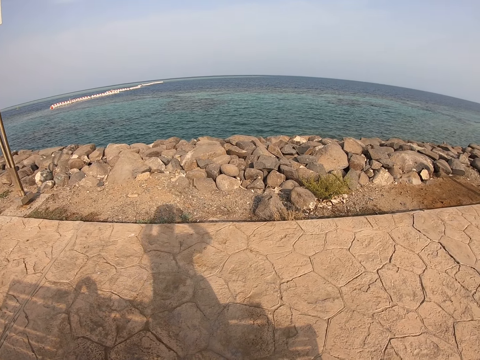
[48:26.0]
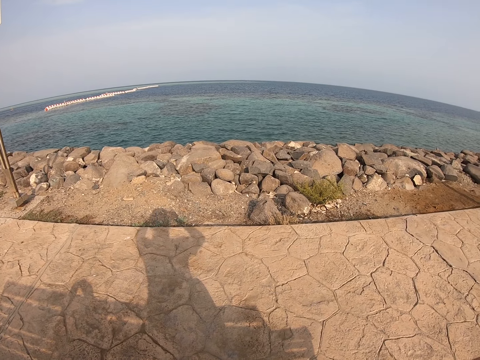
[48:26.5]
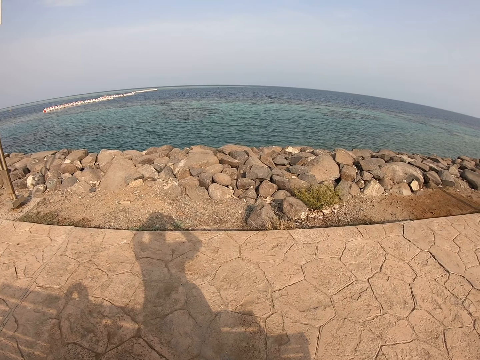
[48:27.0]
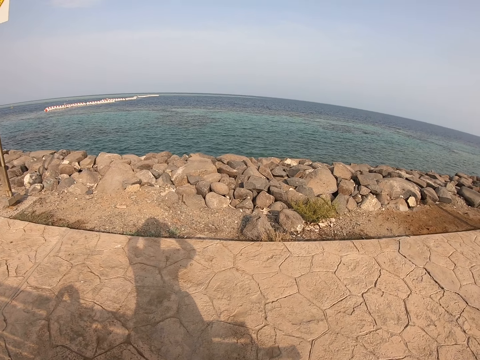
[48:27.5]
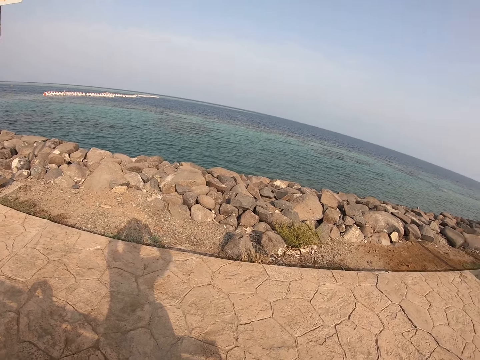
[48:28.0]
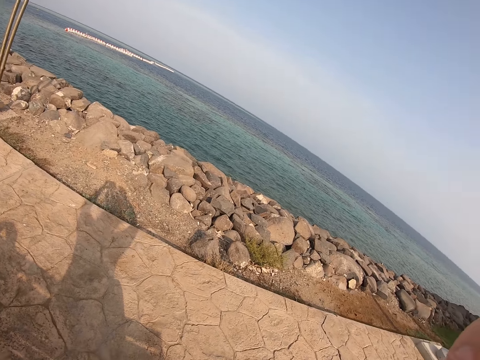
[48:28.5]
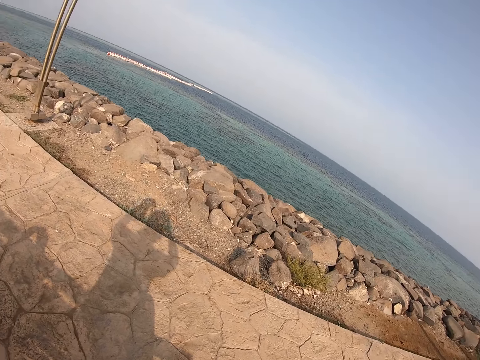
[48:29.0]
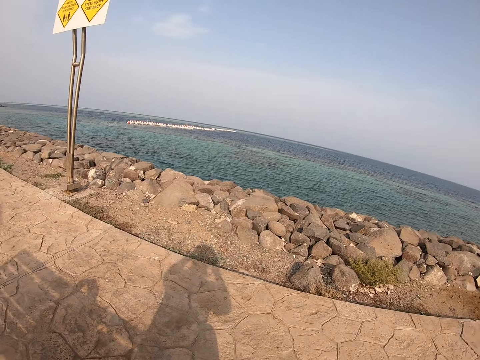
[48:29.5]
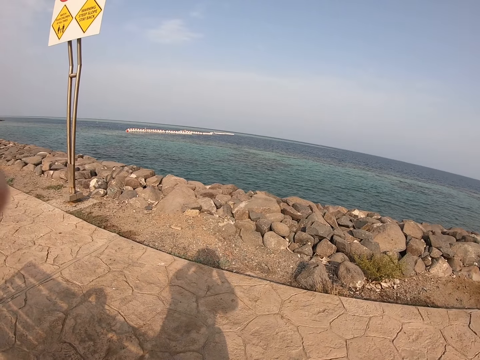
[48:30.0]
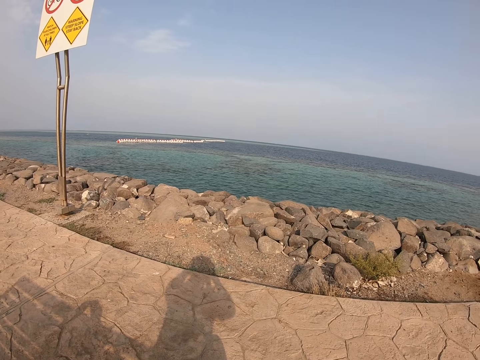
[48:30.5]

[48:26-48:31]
The camera wearer aligns a camera.

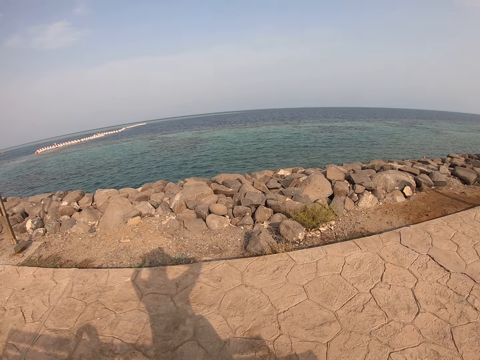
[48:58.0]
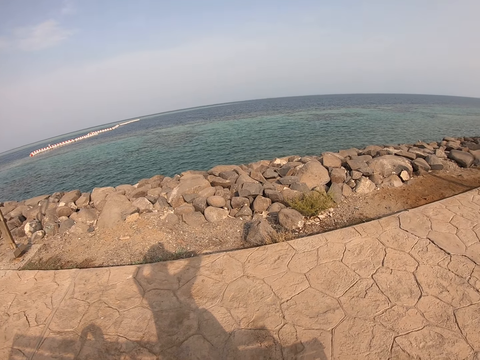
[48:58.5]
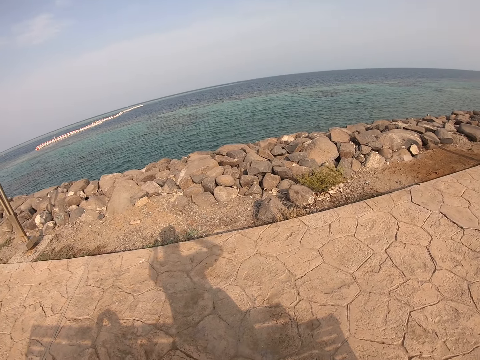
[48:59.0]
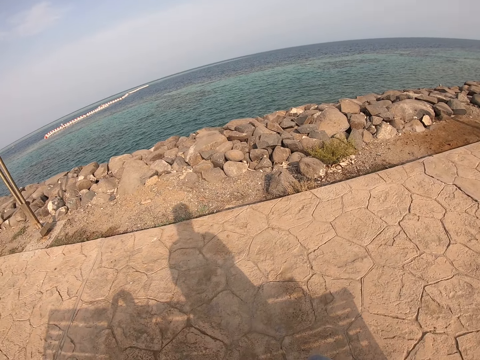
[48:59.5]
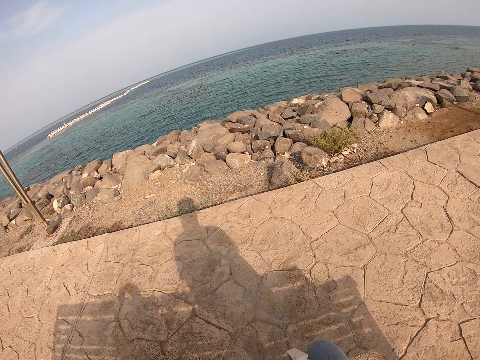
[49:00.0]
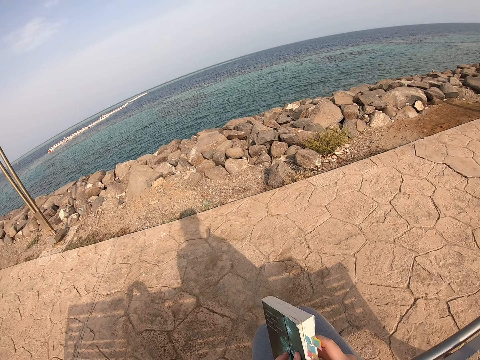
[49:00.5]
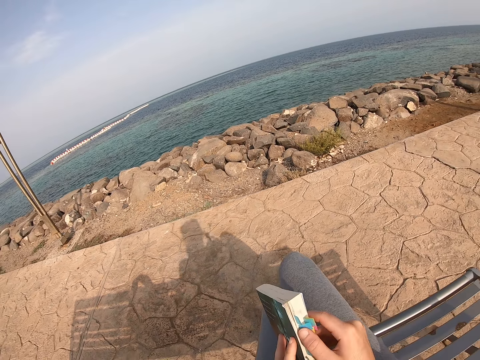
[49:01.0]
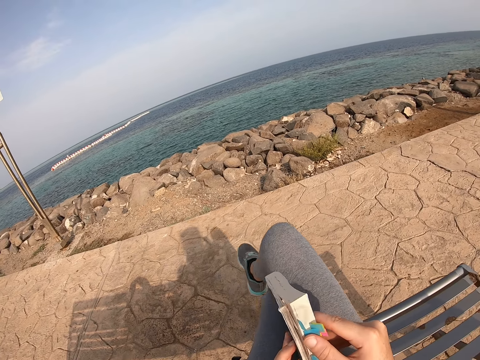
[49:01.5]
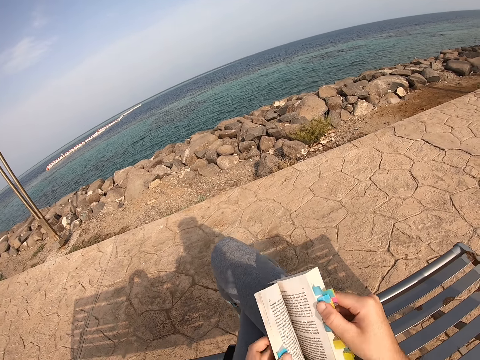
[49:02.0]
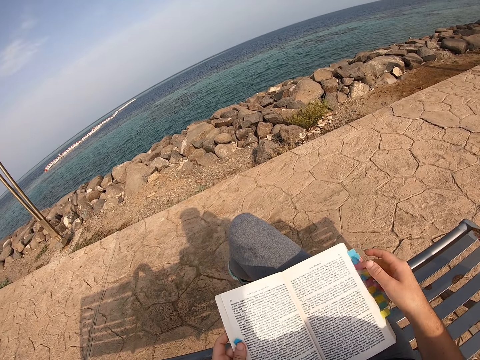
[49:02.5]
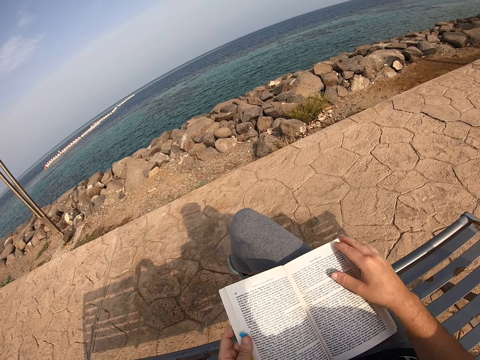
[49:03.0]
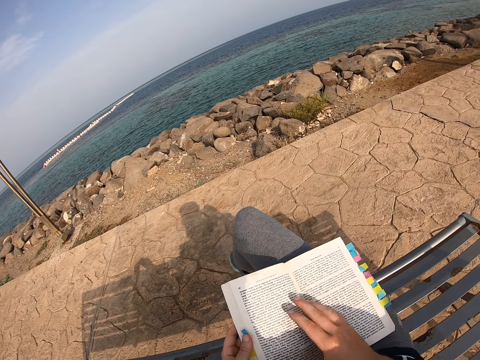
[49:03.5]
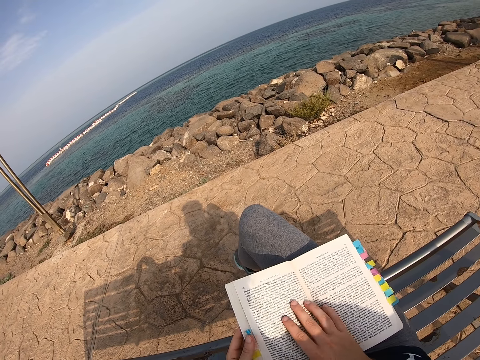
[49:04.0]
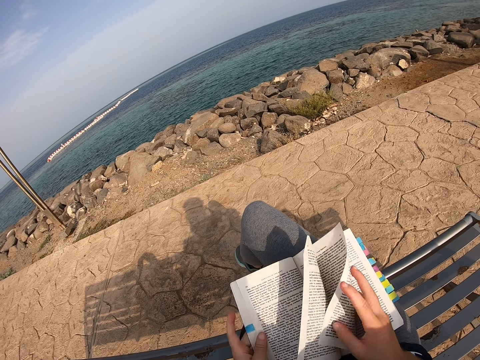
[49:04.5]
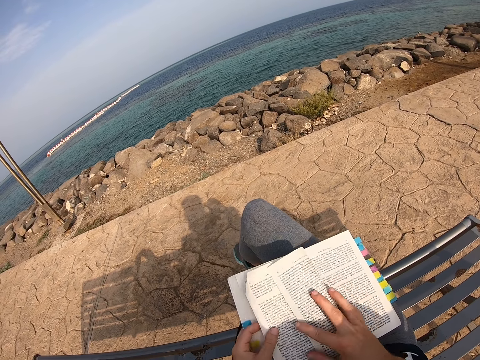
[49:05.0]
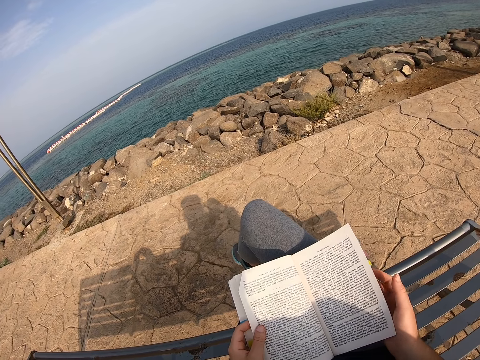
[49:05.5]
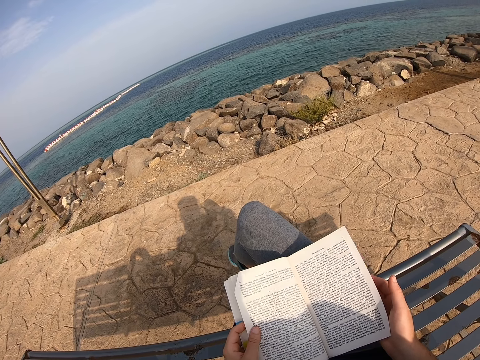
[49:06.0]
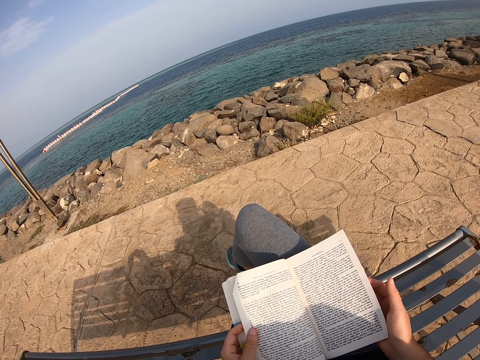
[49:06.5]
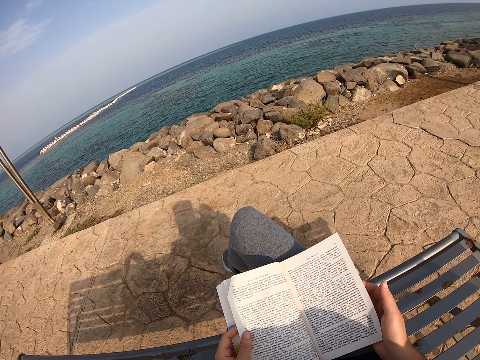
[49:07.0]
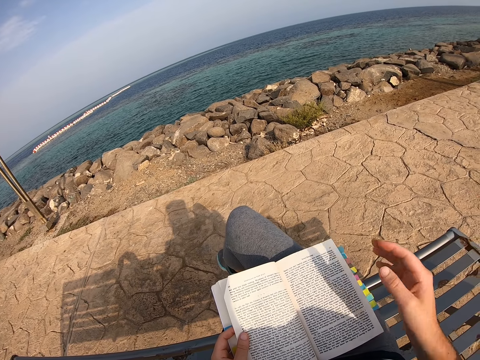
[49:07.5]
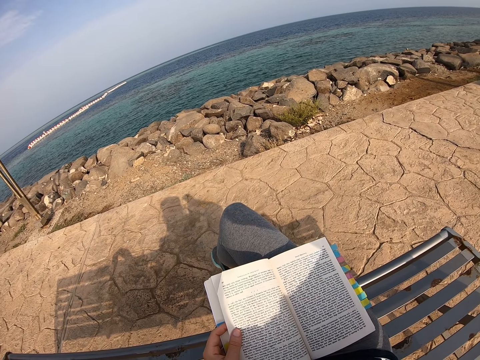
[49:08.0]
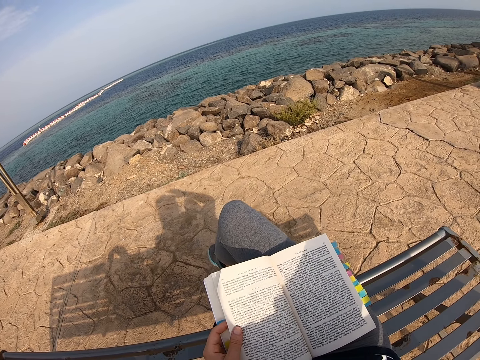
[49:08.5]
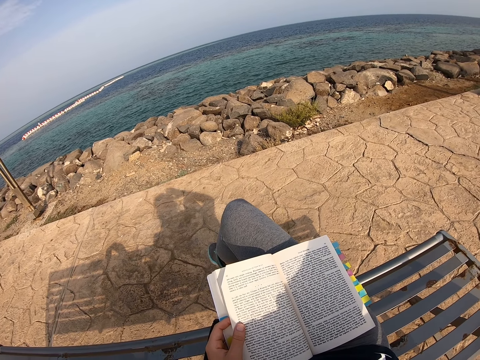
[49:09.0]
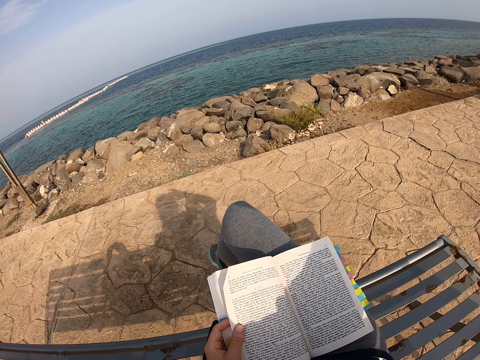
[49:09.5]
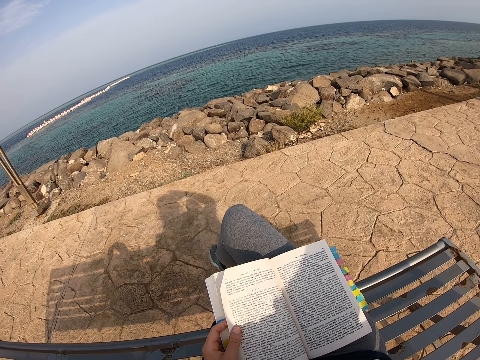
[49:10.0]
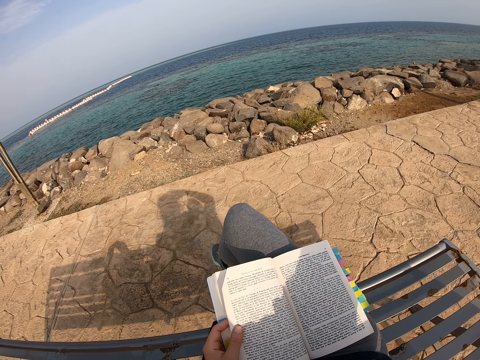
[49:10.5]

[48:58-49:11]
The camera wearer moves the right hand and looks around. They pick up a book or novel on the thighs. They lift the right leg, fold the legs, open the novel, and move the right hand. They hold the novel, turn the pages of the novel, and read the novel. They lift the right hand, adjust the camera, and touch the camera.

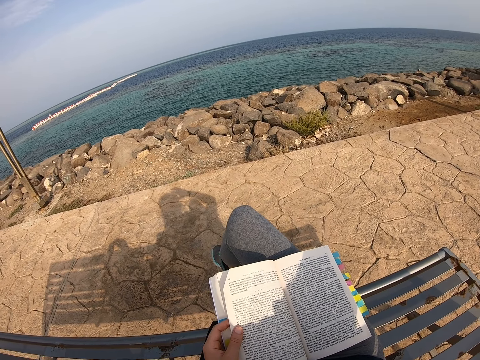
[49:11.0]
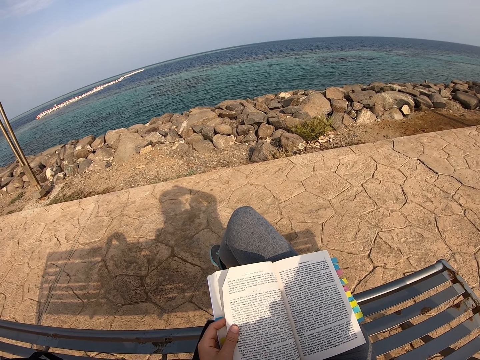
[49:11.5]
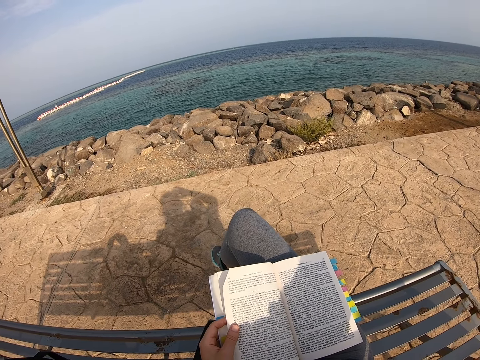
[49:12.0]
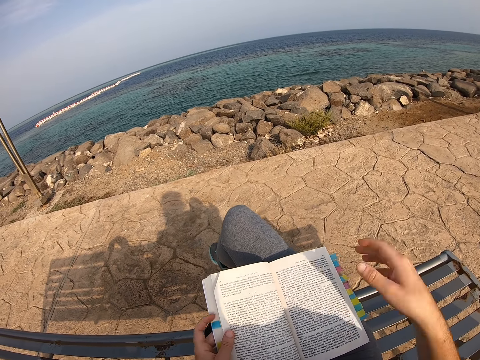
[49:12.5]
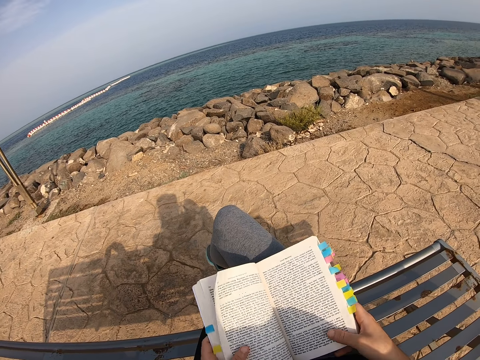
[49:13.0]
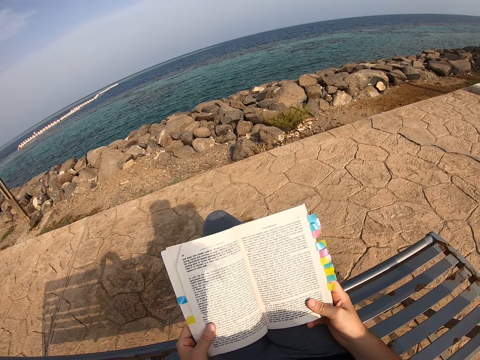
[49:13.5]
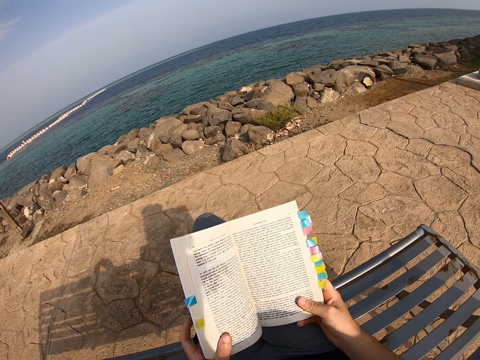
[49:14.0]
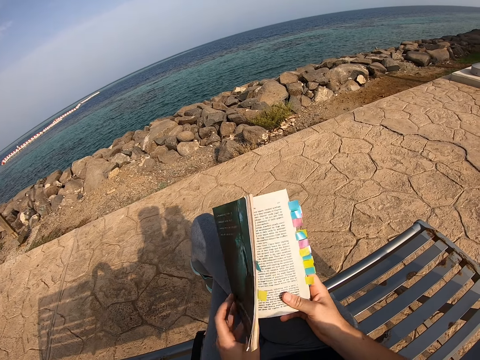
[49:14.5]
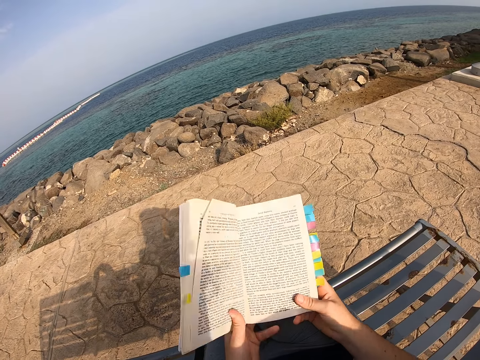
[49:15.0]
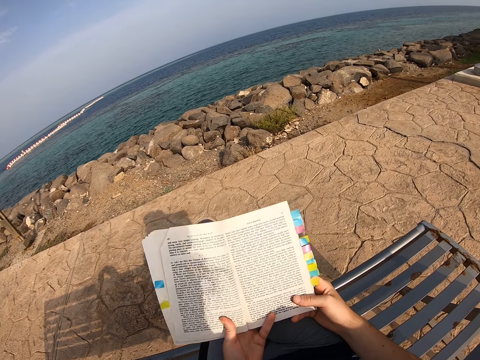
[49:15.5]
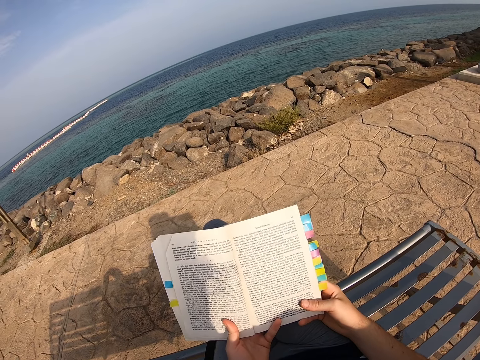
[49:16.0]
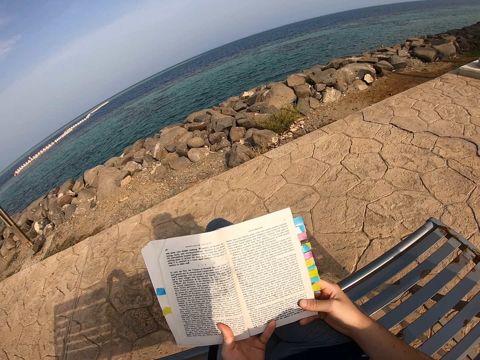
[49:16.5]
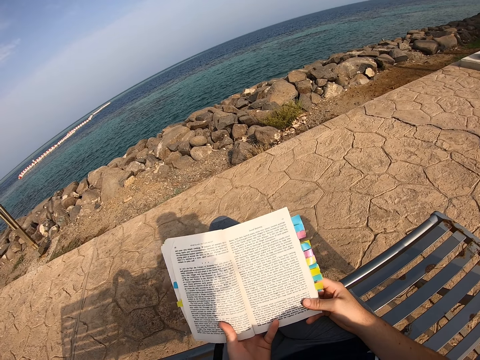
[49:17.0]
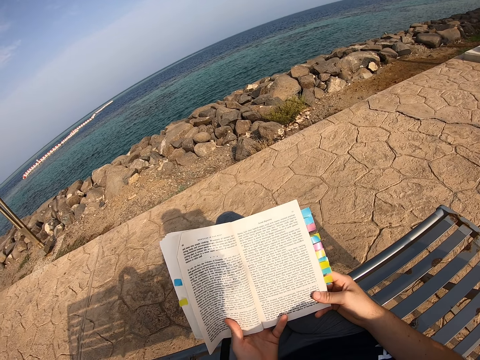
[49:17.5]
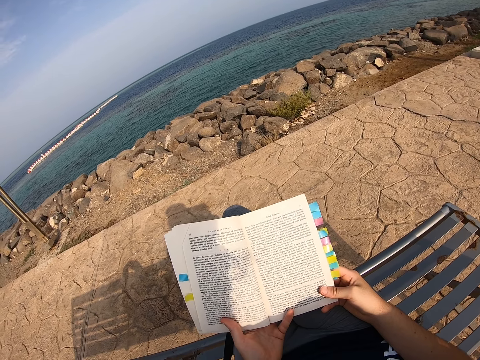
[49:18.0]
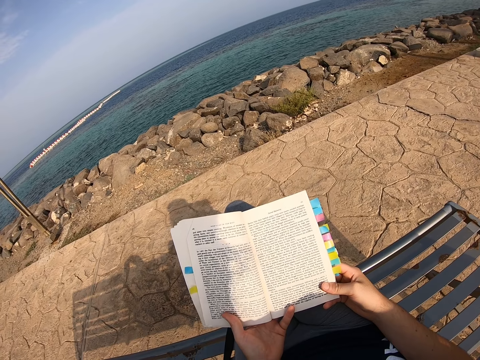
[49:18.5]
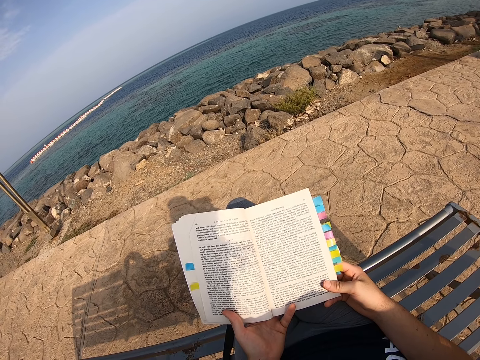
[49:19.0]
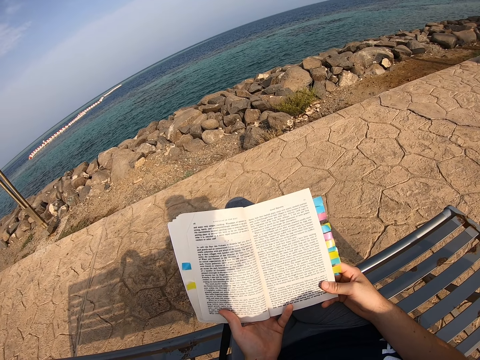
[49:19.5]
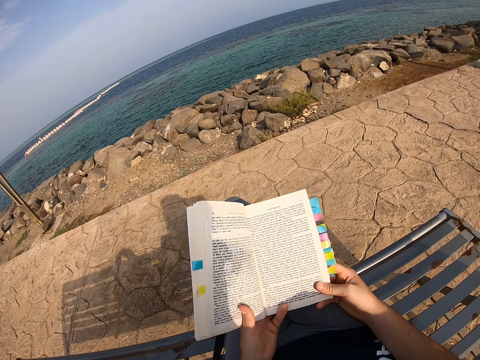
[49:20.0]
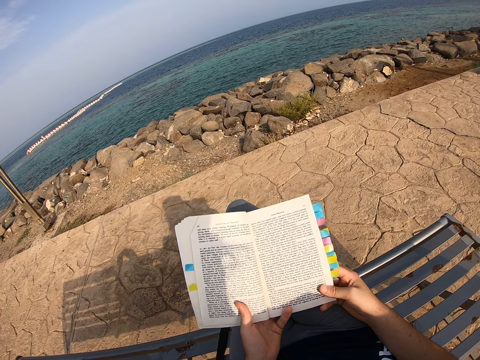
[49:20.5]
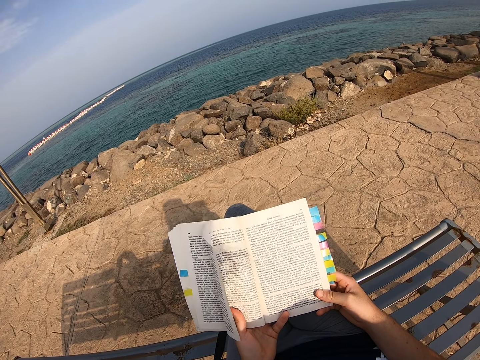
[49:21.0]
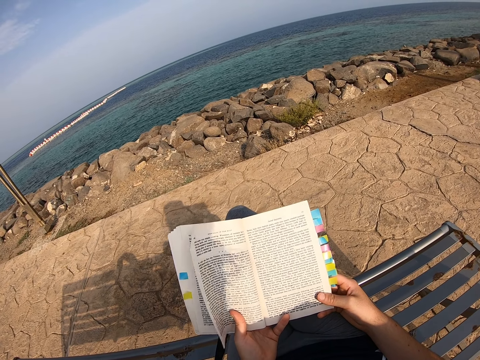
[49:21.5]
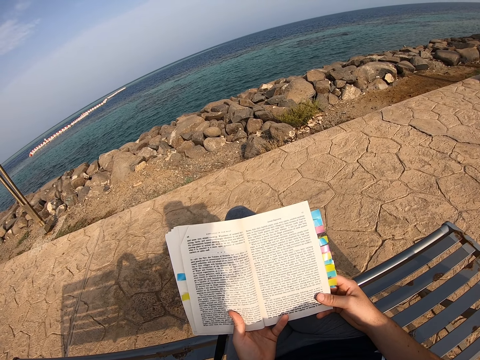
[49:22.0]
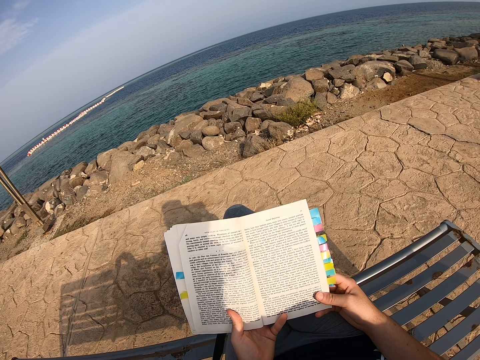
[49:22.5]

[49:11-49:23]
The camera wearer drops the right hand, lifts the novel, and reads the novel. They move the novel and straighten the book. They read the novel.
